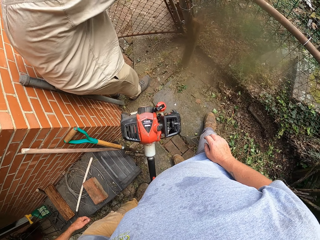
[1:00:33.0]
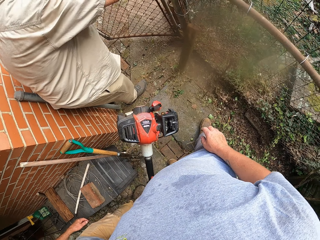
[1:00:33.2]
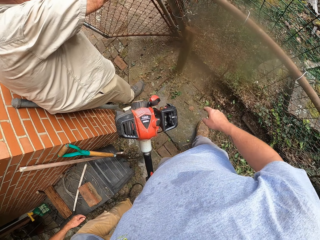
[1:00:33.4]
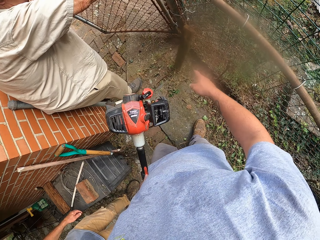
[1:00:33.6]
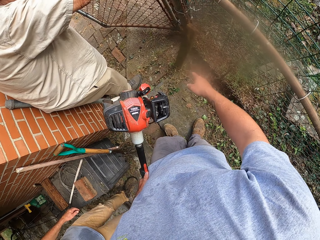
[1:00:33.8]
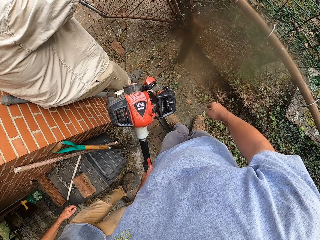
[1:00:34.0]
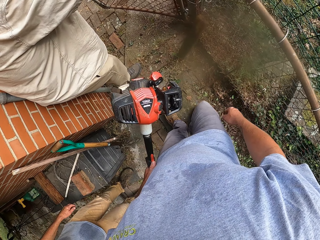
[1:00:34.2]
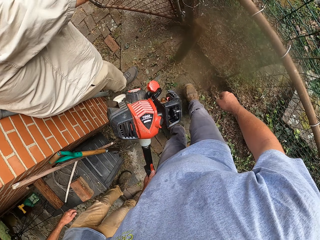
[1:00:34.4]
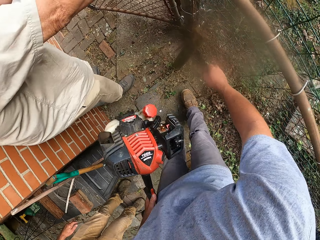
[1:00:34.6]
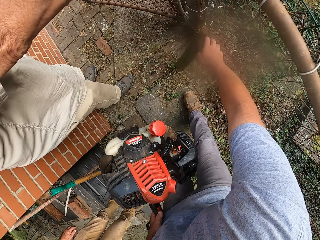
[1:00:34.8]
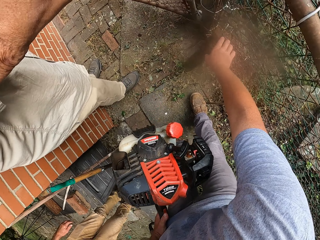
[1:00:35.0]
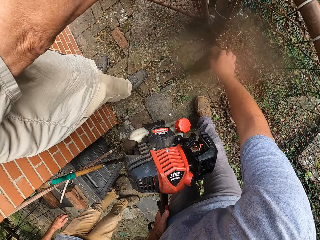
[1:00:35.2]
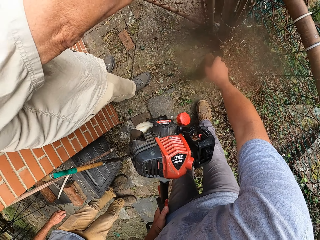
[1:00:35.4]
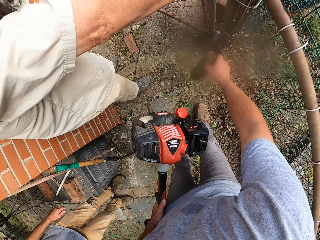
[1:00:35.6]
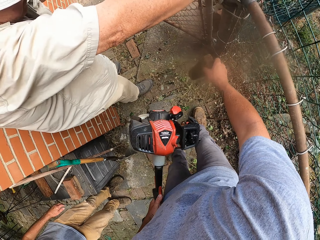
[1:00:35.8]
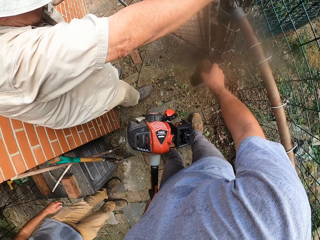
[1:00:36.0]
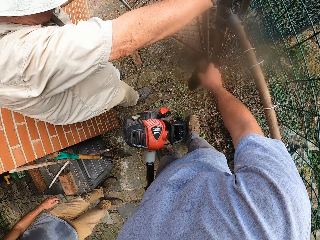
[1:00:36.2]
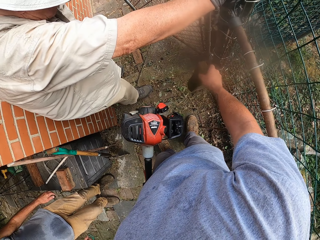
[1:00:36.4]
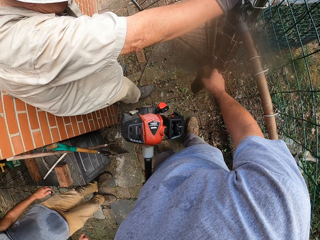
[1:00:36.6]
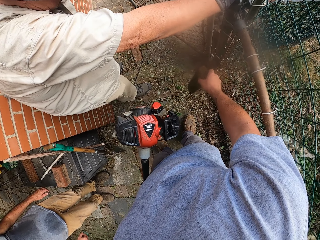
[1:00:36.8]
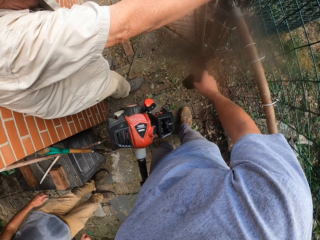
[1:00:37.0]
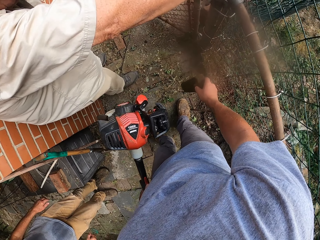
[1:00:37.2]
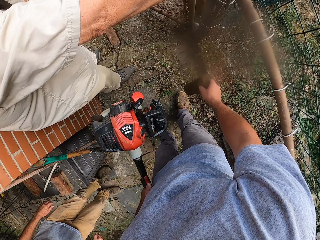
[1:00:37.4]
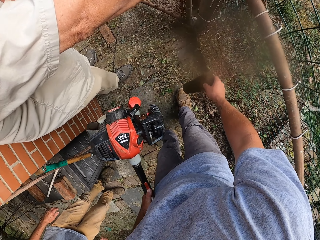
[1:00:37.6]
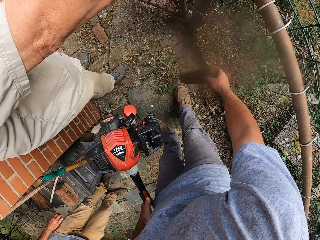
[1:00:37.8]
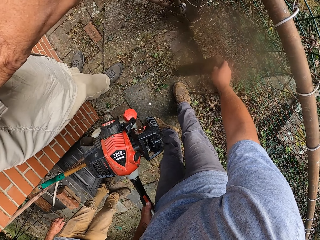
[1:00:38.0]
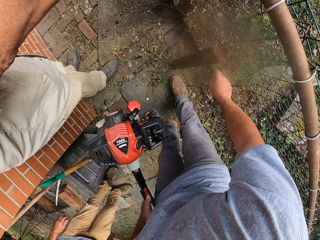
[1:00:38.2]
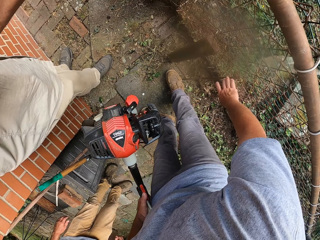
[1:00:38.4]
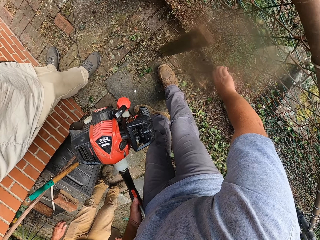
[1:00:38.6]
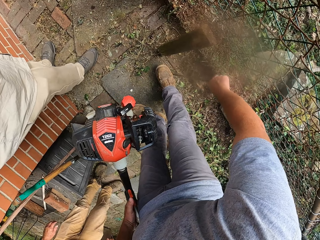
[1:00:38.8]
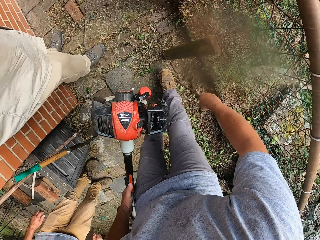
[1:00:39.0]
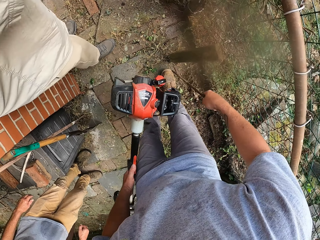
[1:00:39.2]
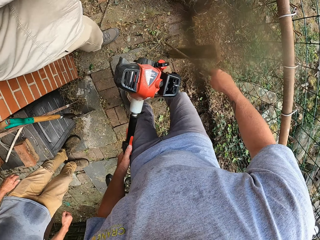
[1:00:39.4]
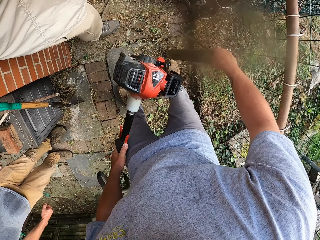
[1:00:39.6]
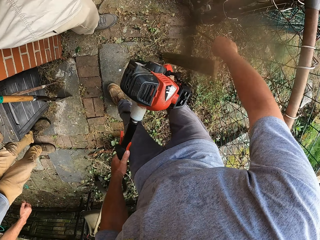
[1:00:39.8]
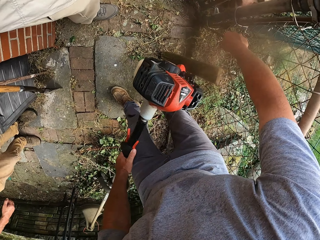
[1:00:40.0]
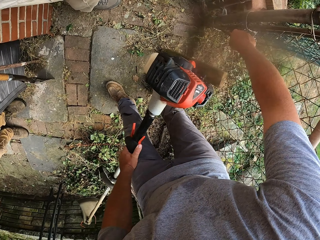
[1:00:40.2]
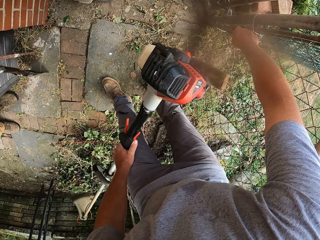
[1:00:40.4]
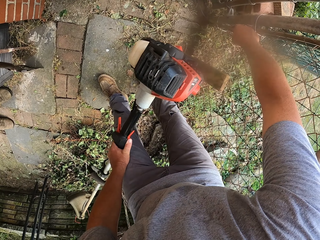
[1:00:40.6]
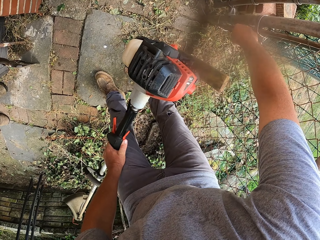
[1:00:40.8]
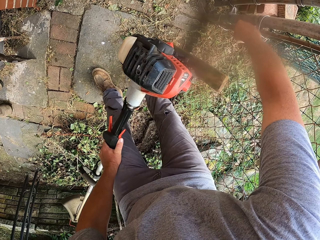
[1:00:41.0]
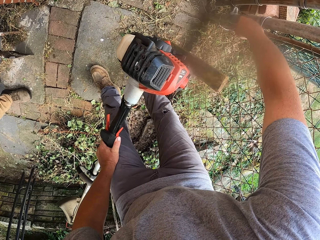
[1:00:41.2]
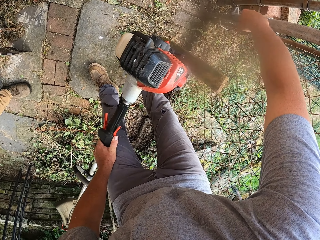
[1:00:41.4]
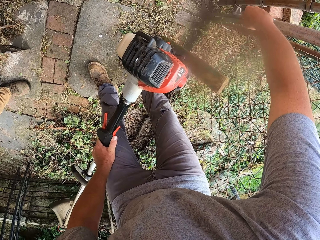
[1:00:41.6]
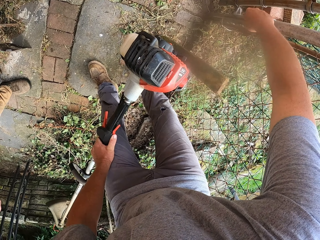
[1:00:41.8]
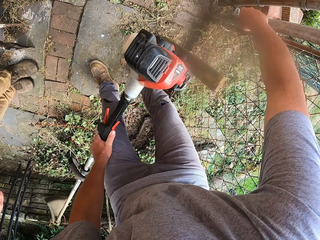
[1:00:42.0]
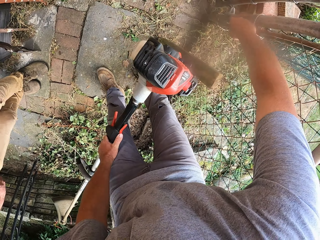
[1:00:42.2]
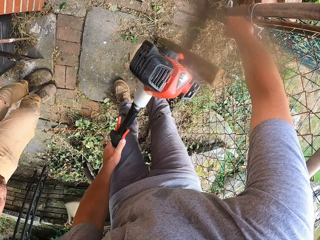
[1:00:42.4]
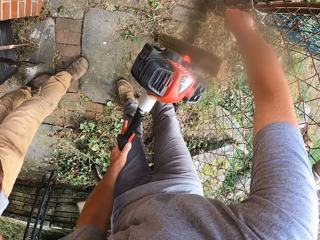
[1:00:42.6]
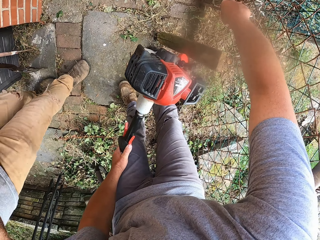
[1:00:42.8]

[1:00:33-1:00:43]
The camera wearer interacts with a man. They pick up a piece of wood. They put a stone on the gate. They put down the piece of wood at the gate. They adjust a grass cutter on the floor.

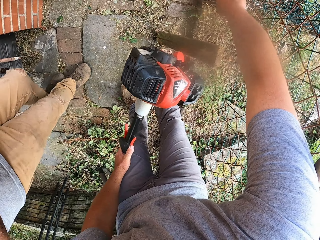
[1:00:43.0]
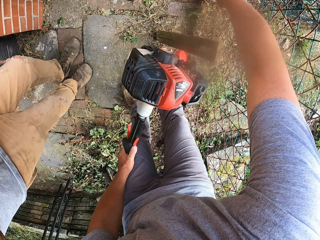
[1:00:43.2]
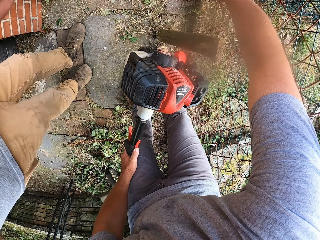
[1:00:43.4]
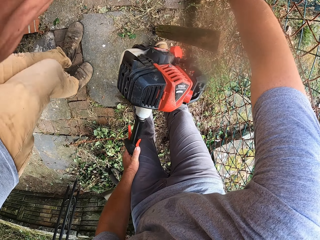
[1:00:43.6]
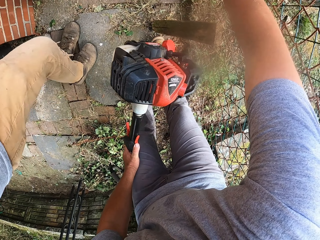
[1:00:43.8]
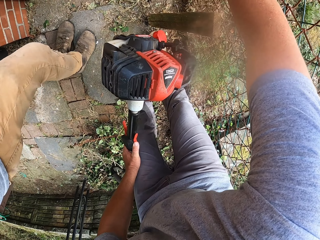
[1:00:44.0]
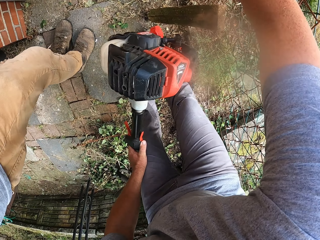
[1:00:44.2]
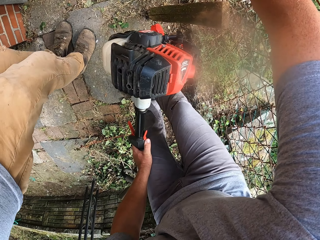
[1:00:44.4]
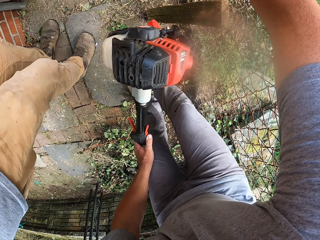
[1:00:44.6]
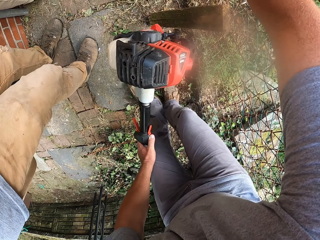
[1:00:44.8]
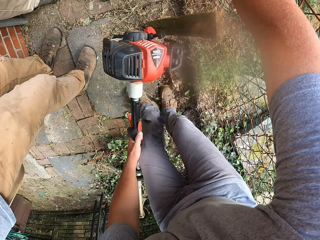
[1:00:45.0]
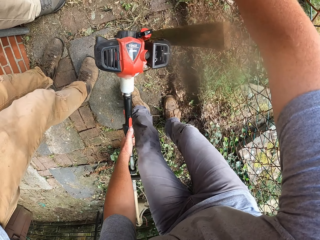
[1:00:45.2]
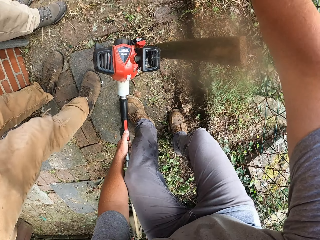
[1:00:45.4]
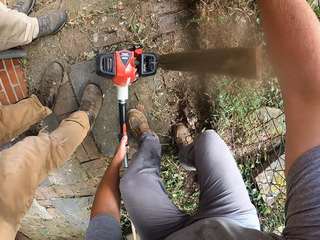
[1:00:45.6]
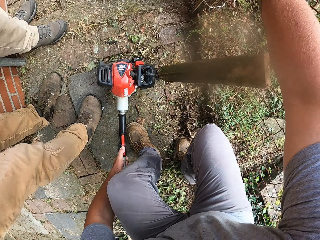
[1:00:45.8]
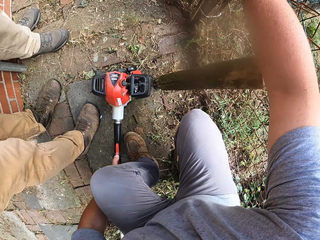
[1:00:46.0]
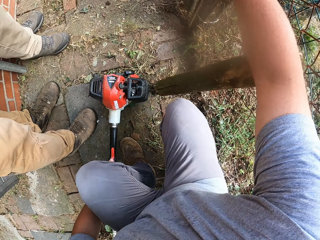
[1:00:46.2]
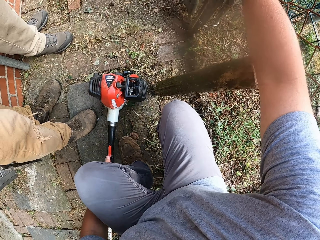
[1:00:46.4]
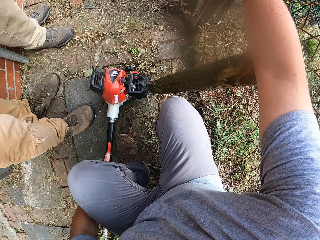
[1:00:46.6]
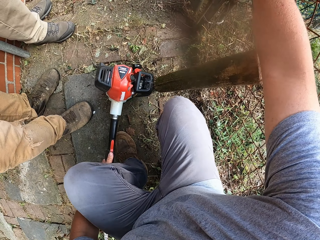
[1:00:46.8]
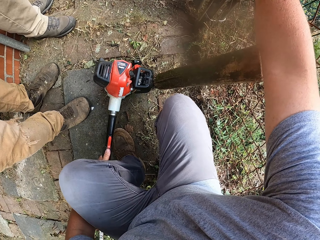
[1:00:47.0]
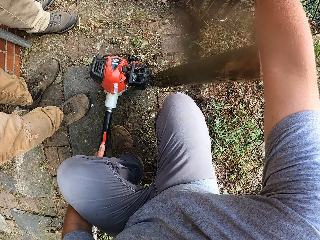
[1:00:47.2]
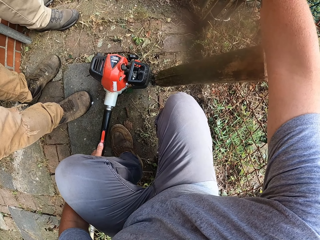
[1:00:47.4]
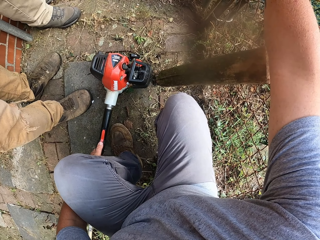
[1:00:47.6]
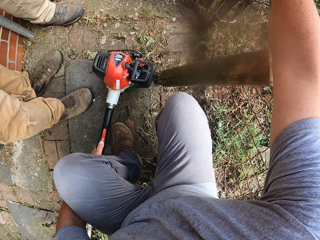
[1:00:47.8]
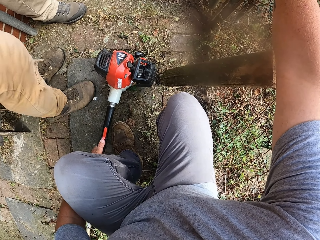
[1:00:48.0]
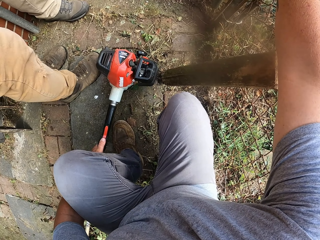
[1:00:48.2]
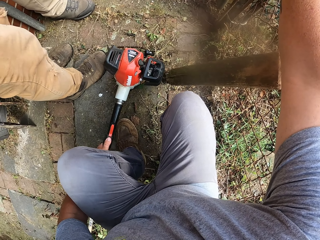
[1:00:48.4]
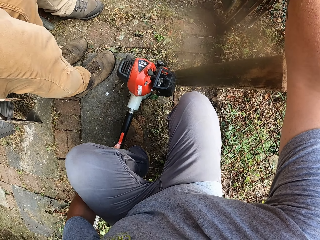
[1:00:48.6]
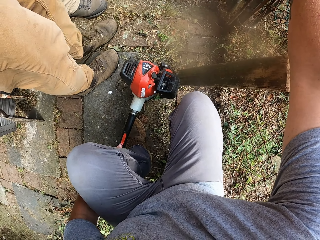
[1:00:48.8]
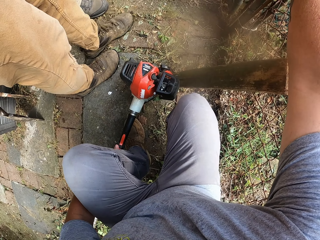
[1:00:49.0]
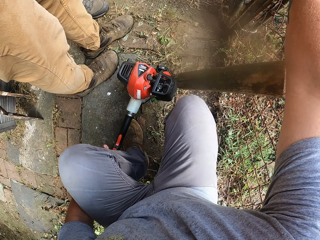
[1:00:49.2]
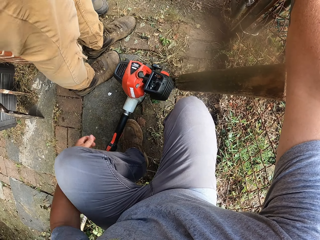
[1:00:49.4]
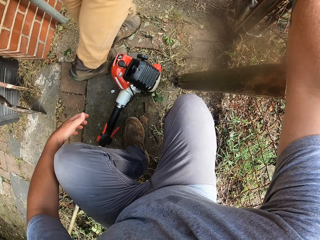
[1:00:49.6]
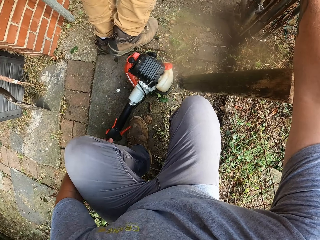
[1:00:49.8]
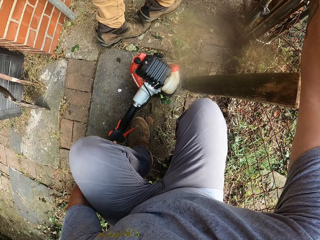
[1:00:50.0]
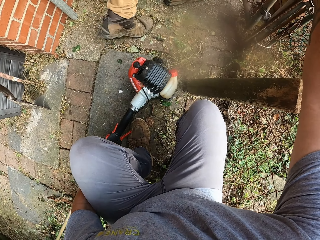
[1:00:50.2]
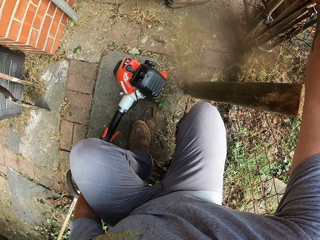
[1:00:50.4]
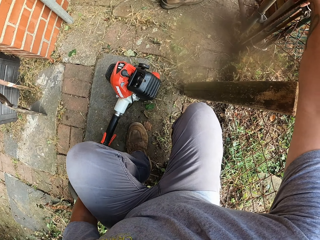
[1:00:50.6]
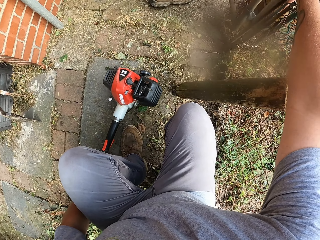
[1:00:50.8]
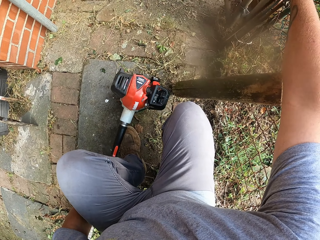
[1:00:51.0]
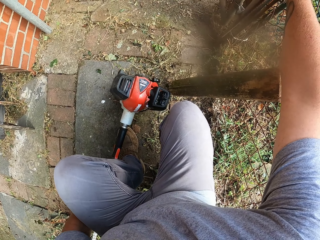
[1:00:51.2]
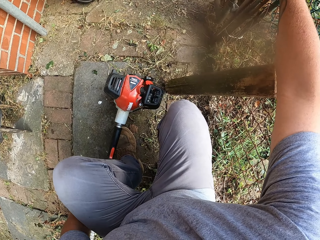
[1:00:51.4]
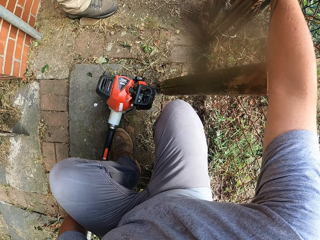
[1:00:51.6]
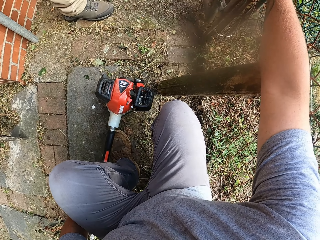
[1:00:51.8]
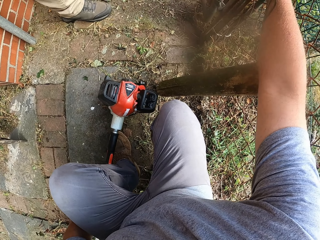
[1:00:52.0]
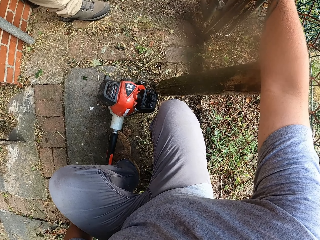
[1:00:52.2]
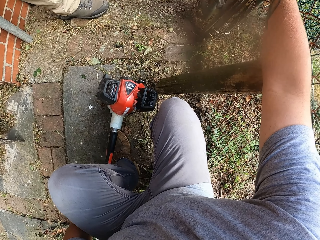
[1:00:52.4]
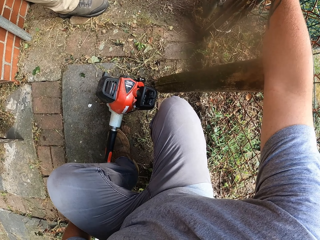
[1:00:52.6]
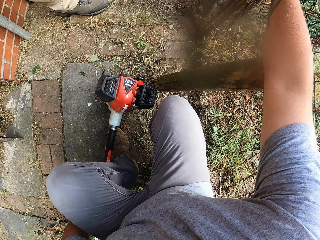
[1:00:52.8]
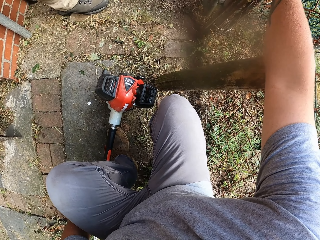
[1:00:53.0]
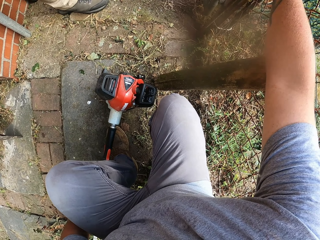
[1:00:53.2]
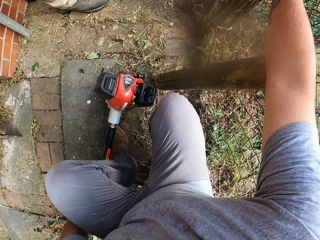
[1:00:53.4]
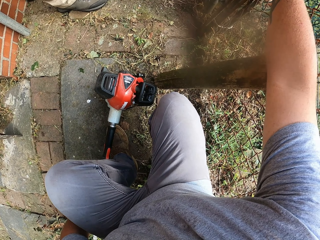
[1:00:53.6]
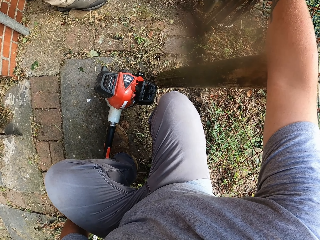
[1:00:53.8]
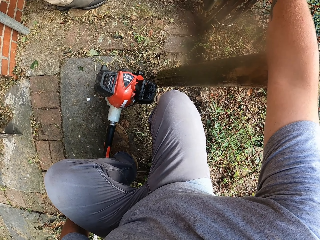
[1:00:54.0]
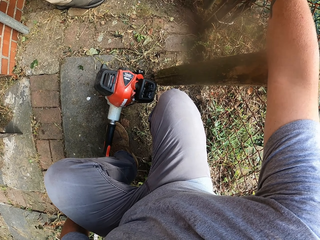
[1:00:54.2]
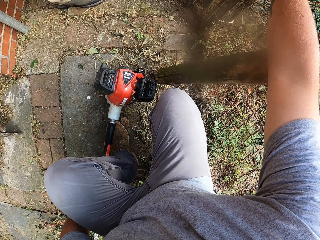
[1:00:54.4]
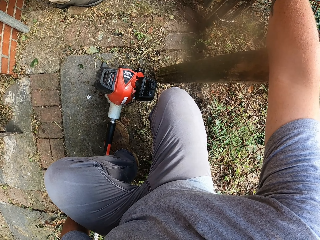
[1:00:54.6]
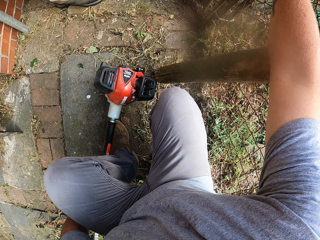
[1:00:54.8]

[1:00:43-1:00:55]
A man walks around a corridor. The camera wearer adjusts a grass cutter on the floor. They put the grass cutter on the ground. The man walks around the corridor. The camera wearer adjusts the grass cutter on the floor. They look around the corridor.
